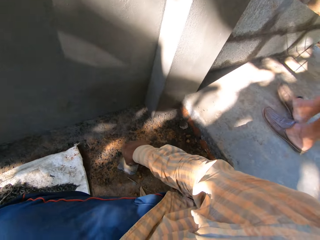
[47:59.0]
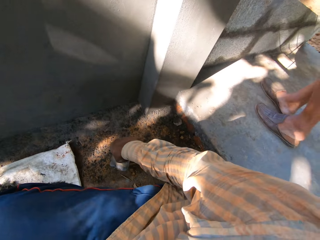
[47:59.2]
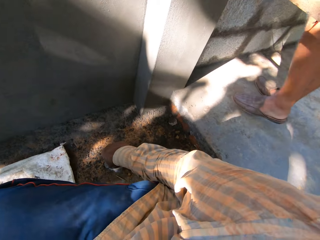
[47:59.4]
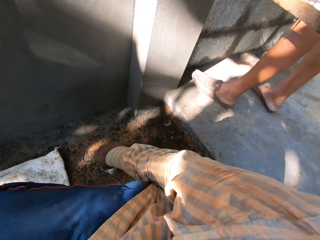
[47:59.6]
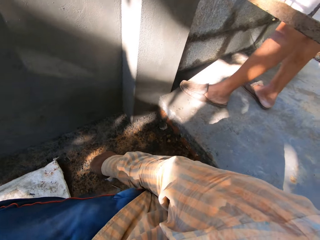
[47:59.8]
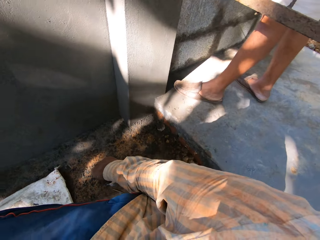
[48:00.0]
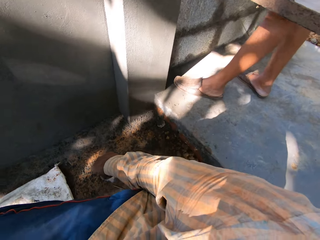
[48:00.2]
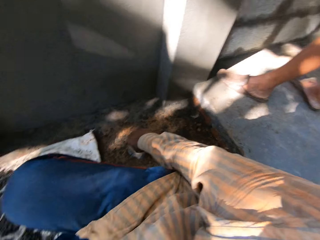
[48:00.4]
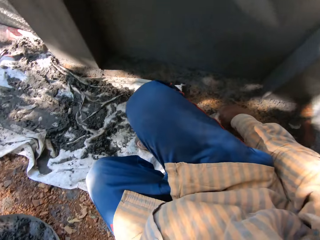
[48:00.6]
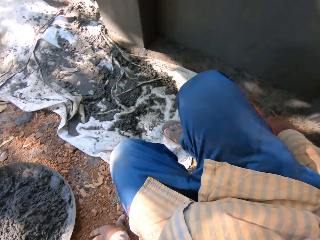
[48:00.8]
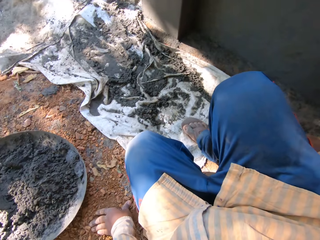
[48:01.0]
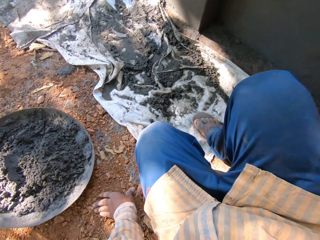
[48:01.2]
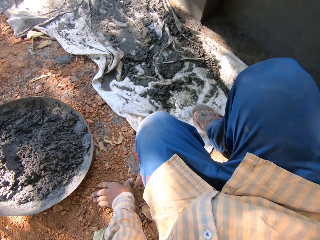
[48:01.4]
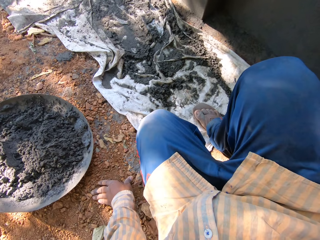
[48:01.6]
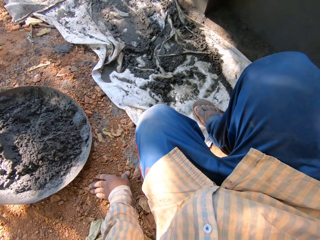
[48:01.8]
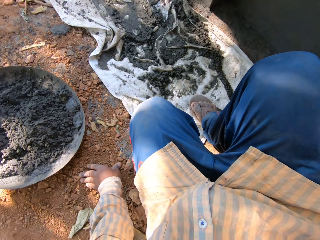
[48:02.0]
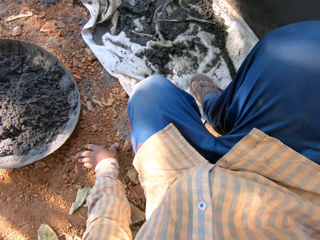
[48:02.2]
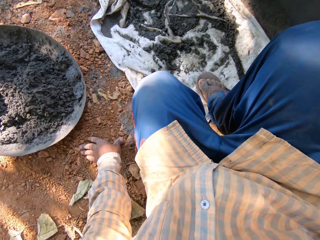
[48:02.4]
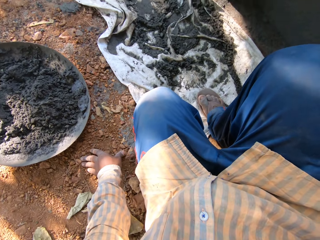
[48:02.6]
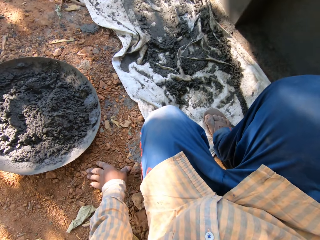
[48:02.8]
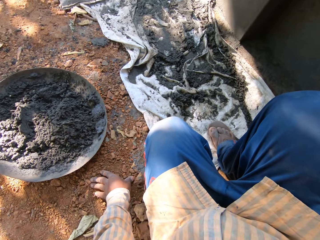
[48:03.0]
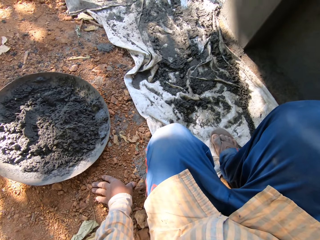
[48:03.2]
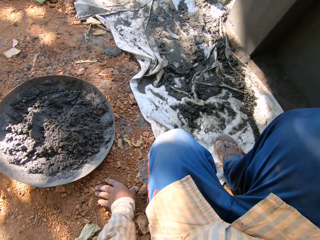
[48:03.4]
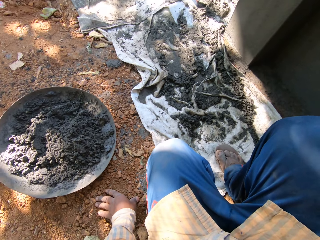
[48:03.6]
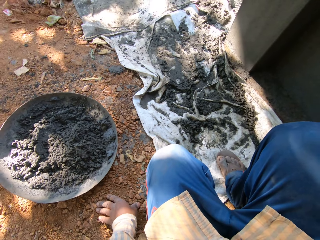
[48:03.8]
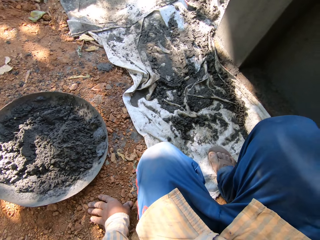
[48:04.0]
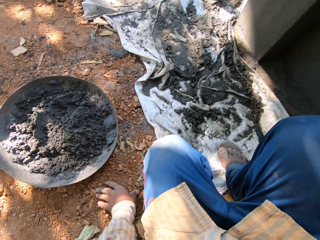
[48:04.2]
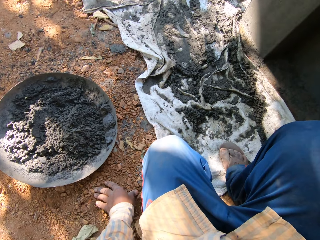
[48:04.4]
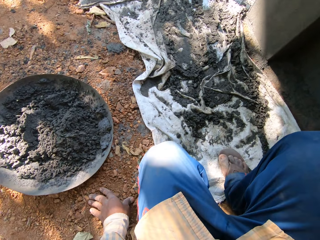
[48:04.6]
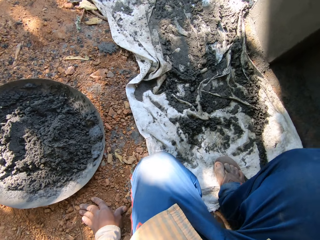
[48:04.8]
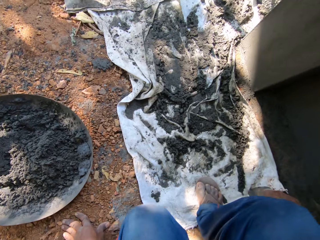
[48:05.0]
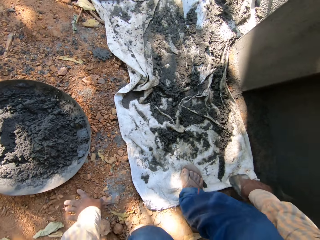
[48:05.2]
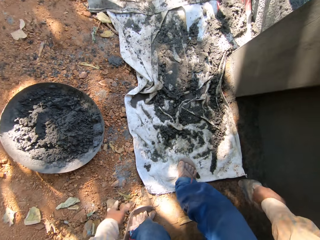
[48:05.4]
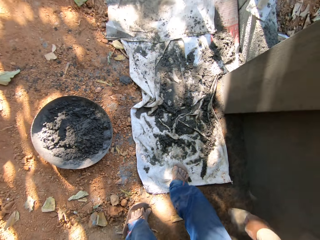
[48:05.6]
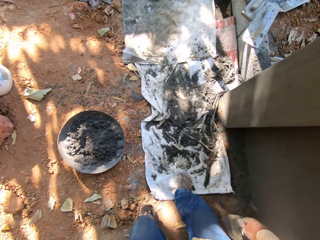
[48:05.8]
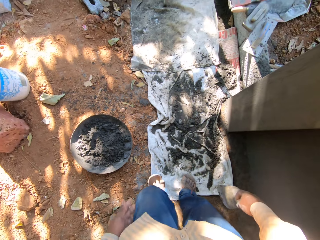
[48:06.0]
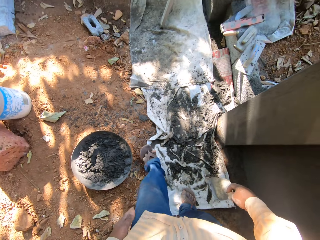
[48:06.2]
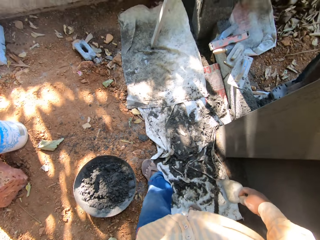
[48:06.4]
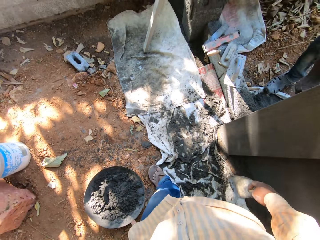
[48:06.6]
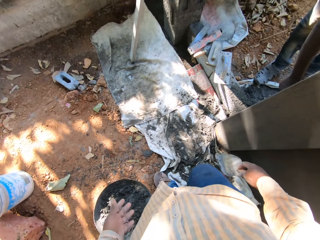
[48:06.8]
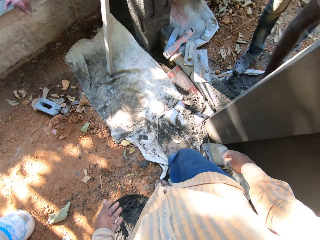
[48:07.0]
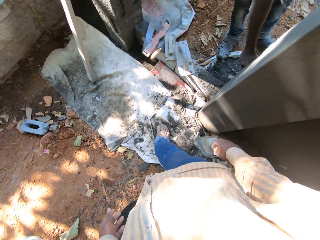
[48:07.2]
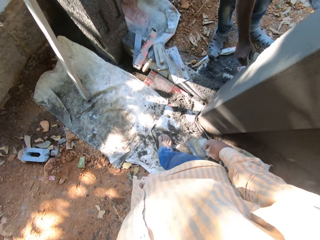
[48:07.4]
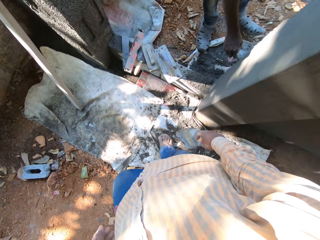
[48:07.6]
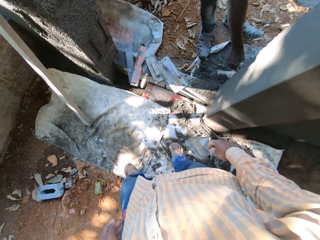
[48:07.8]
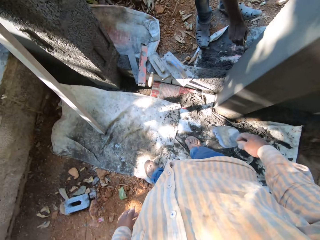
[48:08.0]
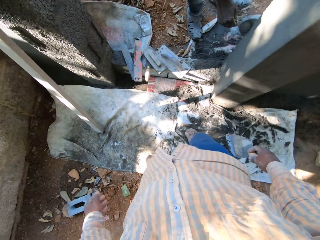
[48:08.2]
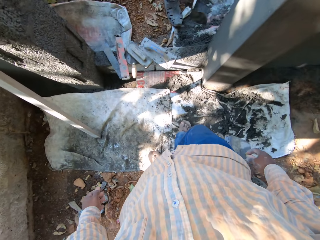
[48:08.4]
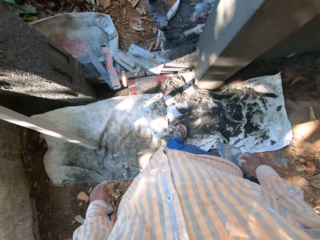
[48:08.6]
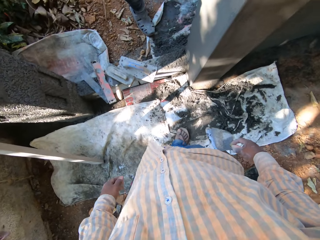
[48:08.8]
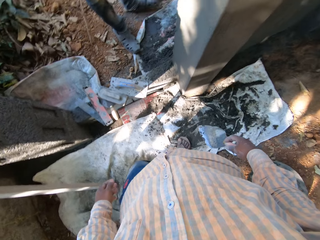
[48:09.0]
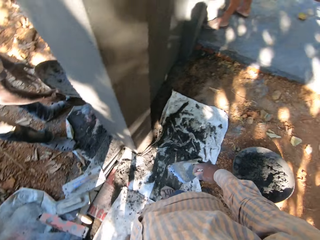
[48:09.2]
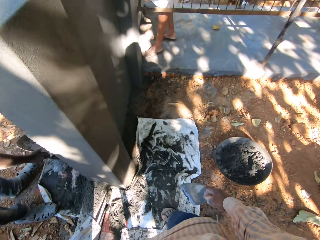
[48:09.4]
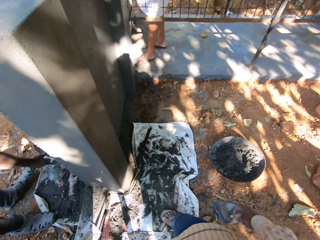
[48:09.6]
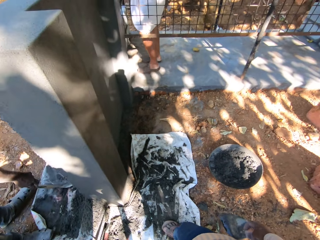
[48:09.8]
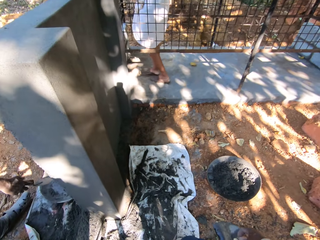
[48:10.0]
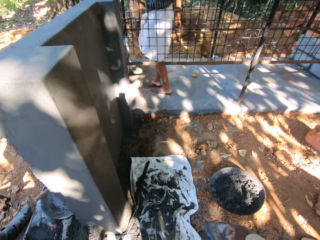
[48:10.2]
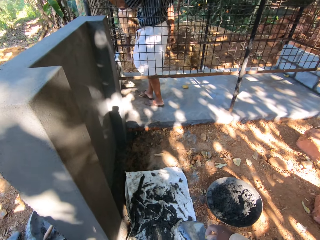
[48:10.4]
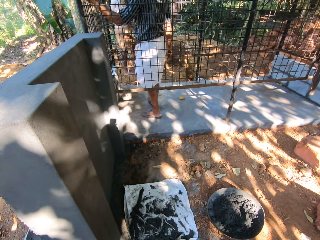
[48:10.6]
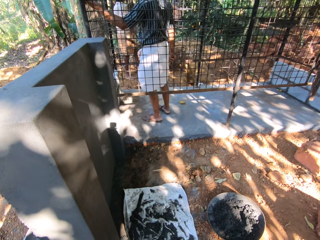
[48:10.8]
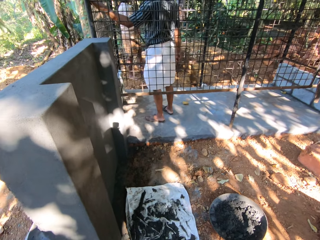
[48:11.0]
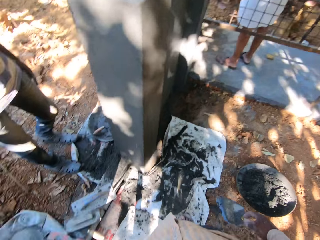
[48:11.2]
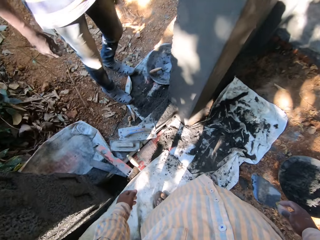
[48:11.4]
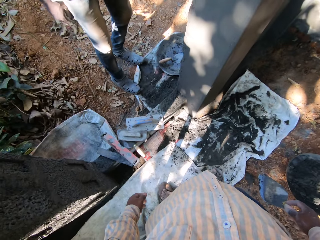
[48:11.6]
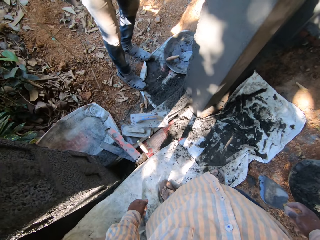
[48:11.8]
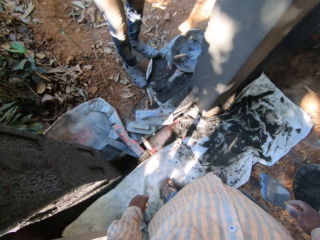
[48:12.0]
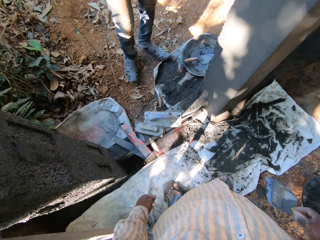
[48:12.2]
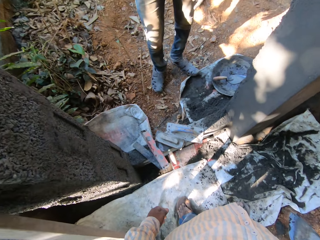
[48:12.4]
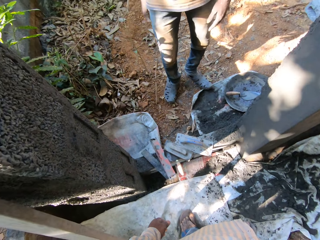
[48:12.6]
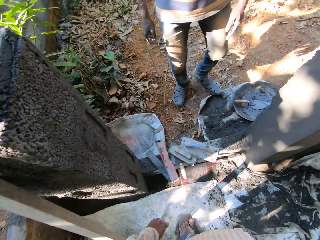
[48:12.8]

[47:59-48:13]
The camera wearer looks around. They walk. A man stirs cement on a sack on the floor with the trowel with his right hand. The man drops the head pan on the floor with his right hand. The man drops the trowel into the head pan with his right hand.

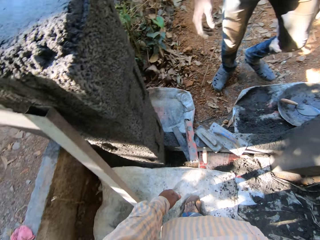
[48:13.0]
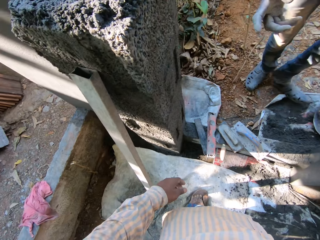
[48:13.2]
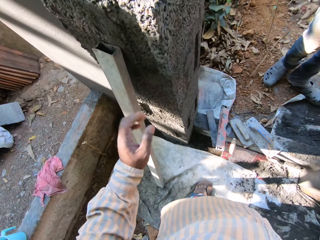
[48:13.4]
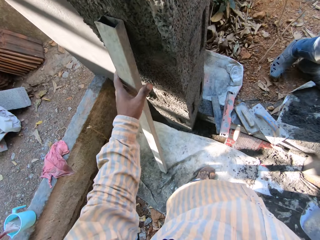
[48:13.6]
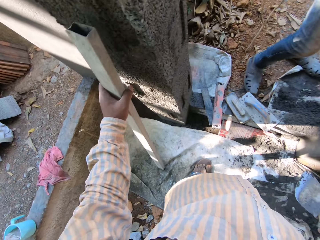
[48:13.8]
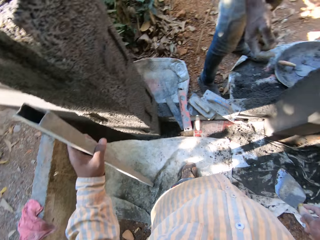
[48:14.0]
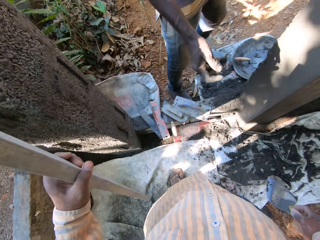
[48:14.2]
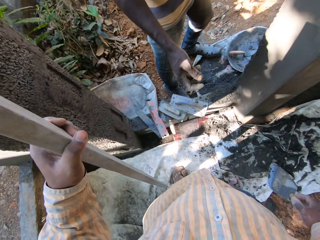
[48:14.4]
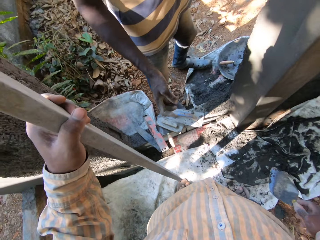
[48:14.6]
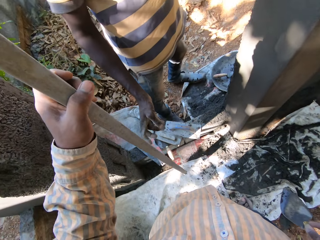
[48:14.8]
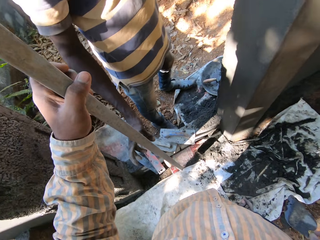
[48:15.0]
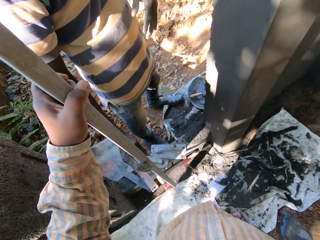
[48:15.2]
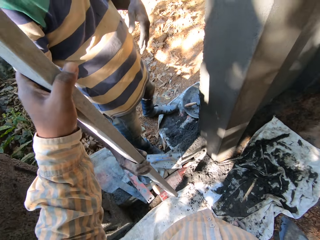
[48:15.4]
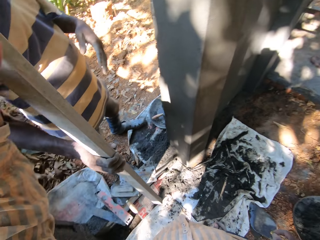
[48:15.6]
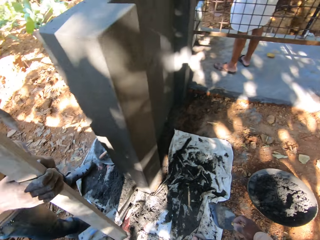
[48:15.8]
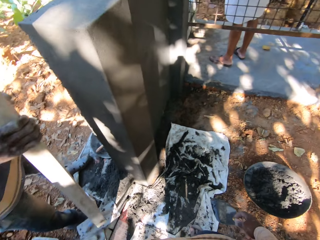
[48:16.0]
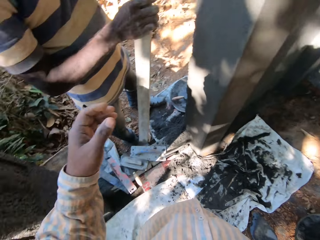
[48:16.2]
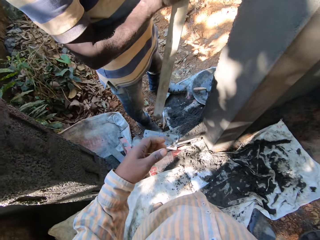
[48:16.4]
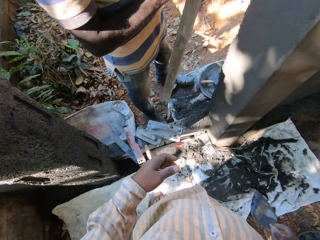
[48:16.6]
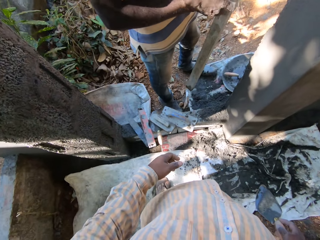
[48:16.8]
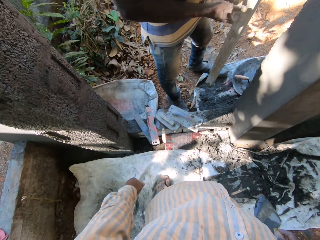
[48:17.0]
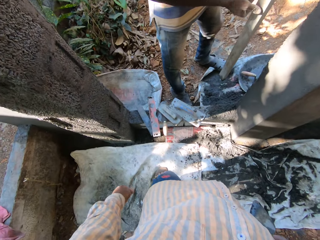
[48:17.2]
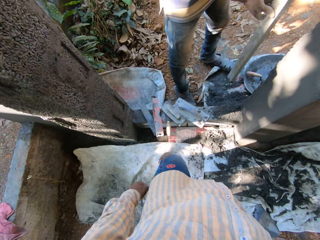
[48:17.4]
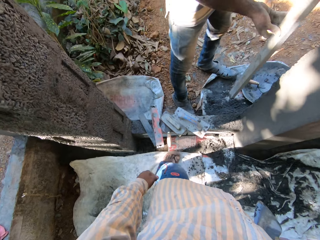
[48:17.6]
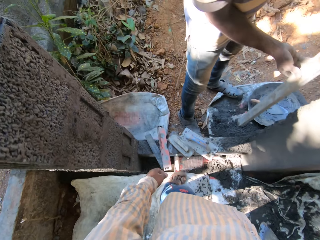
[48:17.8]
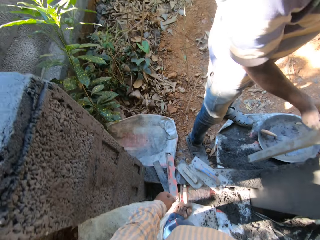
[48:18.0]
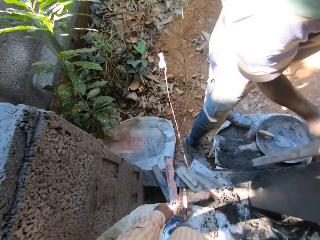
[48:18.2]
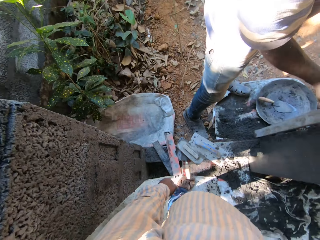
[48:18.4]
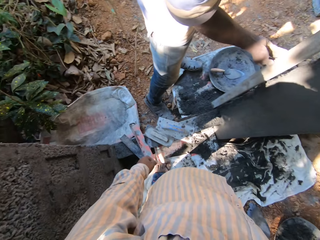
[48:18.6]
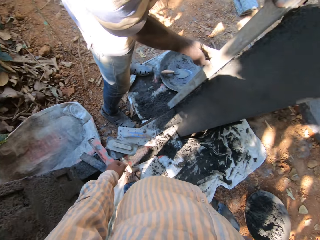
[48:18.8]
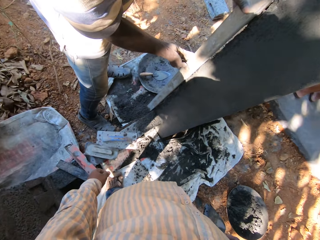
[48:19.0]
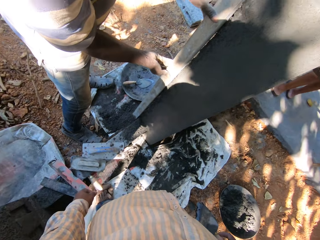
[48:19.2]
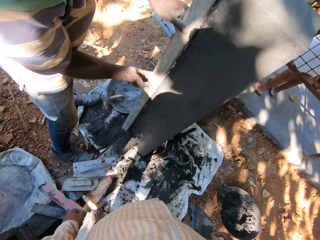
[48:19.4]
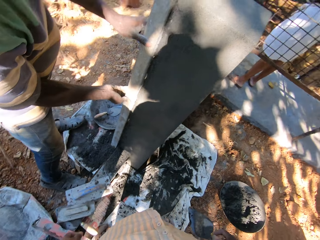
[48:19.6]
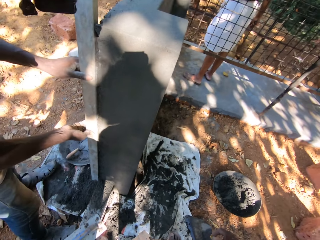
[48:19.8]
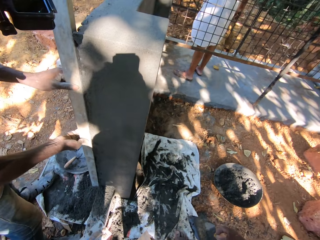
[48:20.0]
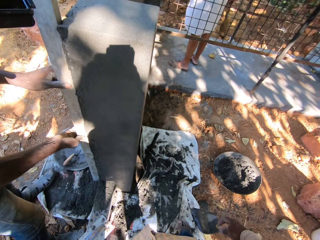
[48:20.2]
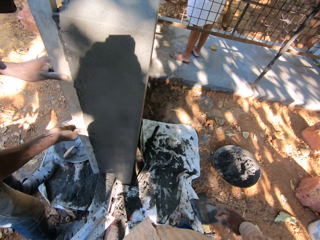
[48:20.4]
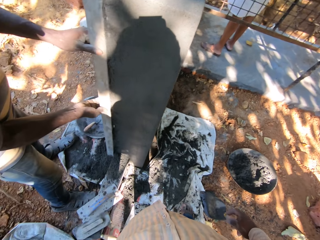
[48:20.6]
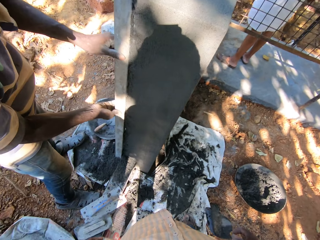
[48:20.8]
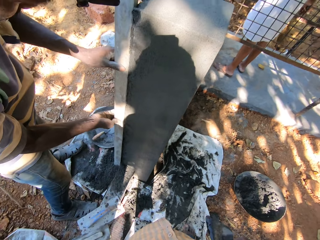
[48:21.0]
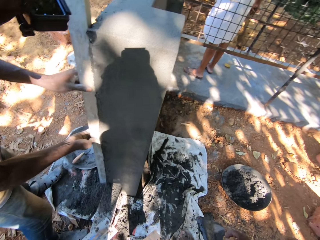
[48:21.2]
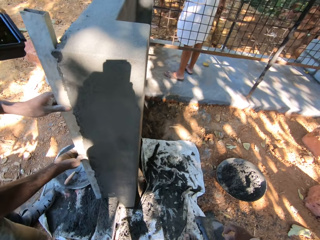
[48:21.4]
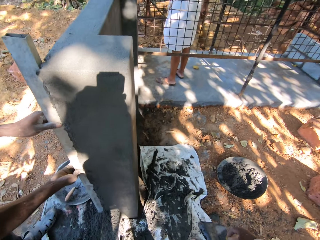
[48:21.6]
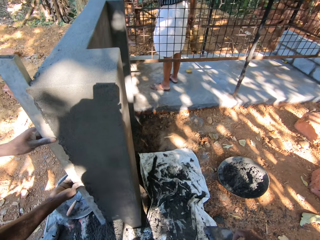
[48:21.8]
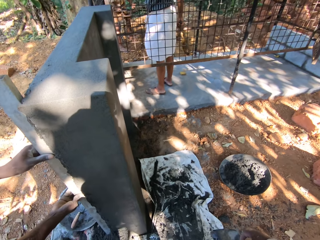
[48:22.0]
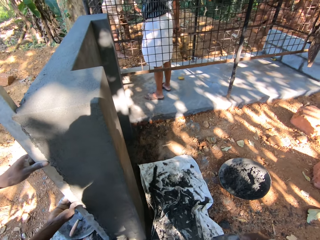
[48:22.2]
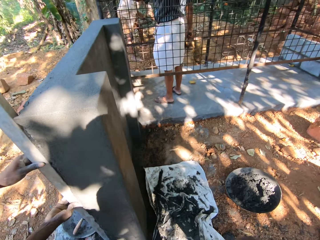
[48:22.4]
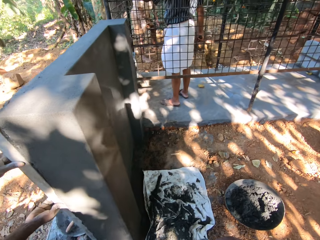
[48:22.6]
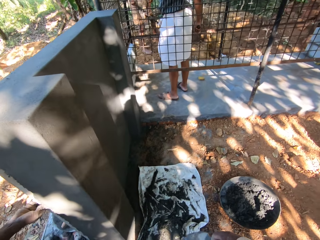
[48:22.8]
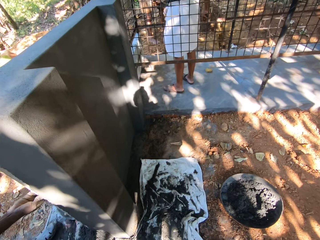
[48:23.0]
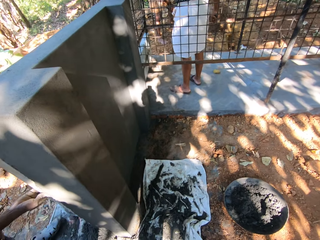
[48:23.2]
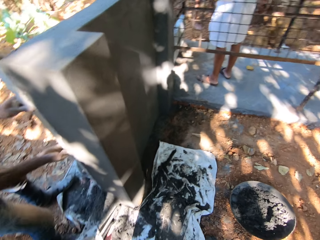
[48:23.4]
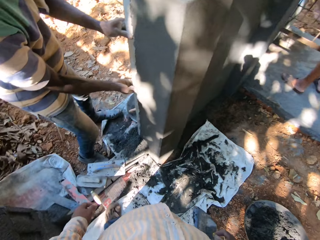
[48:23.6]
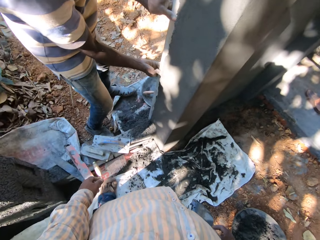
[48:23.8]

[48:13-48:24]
The camera wearer picks a piece of metal from the wall with his left hand. He passes the piece of metal to the man. He looks around. He spits. The man holds the piece of metal to the wall with both hands.
